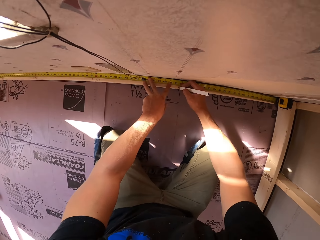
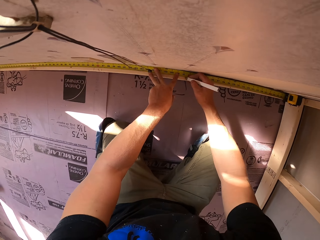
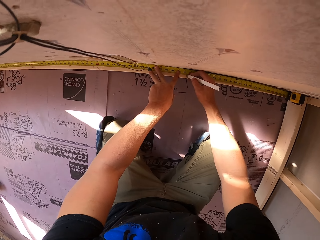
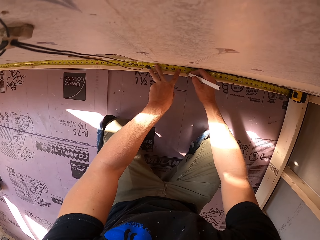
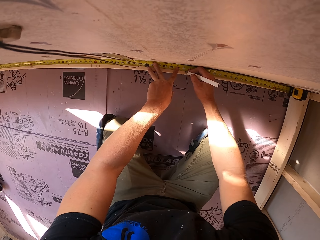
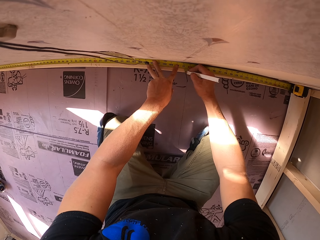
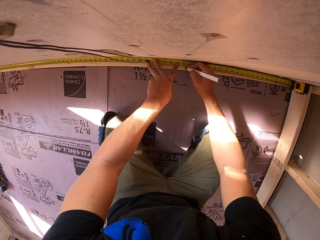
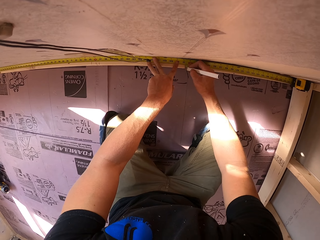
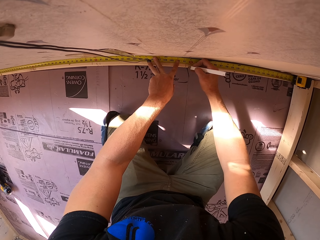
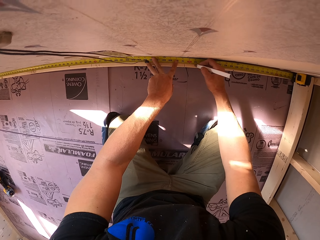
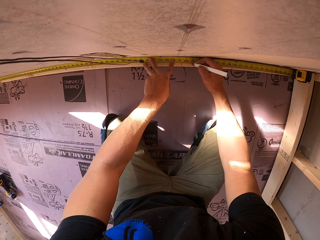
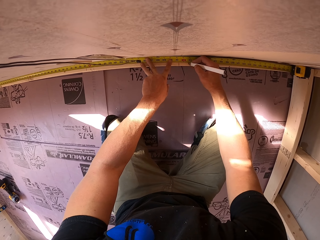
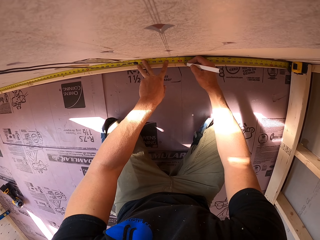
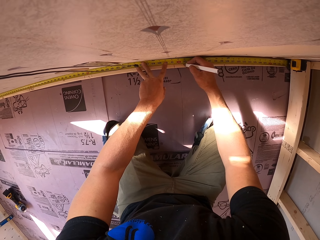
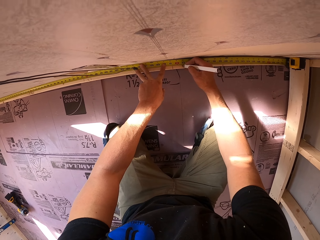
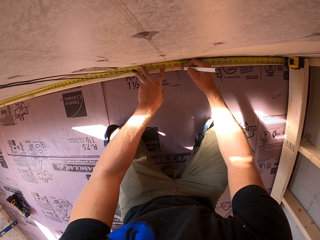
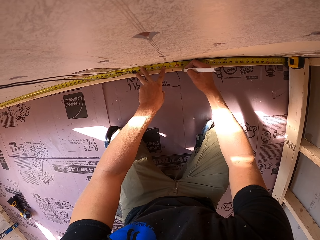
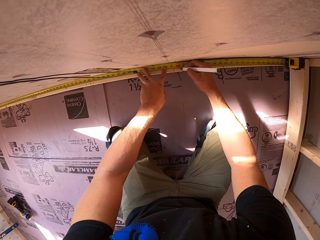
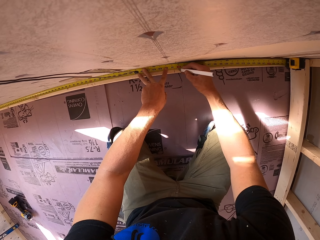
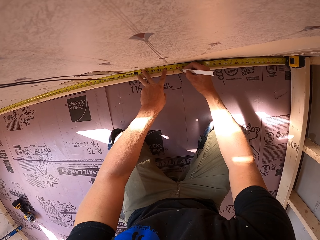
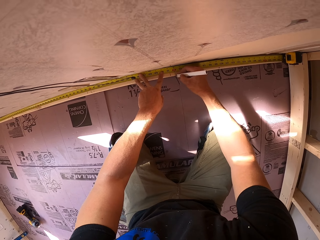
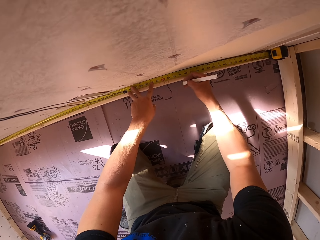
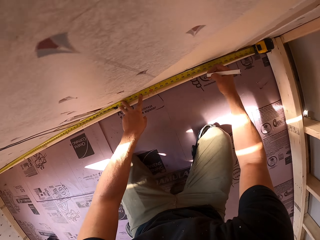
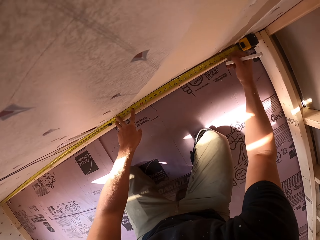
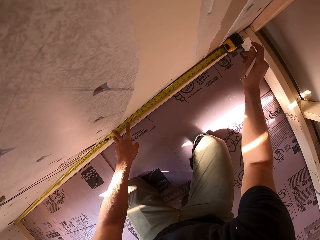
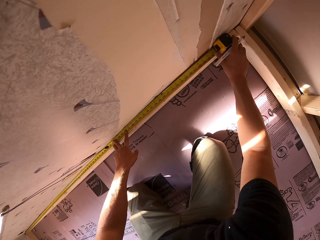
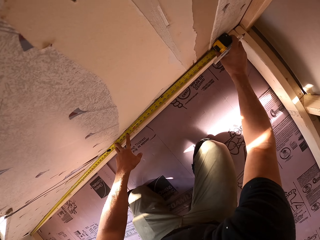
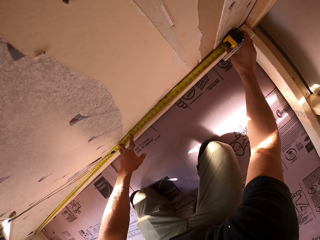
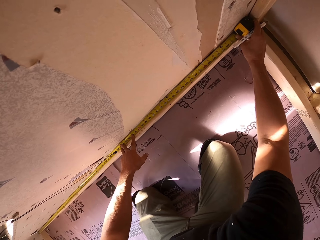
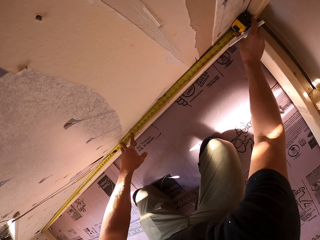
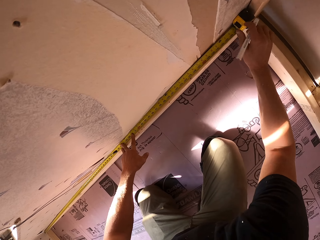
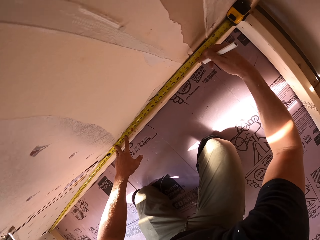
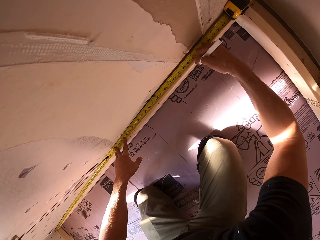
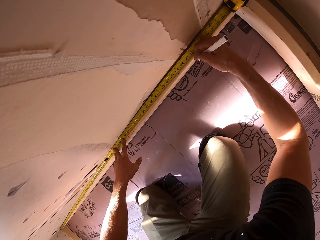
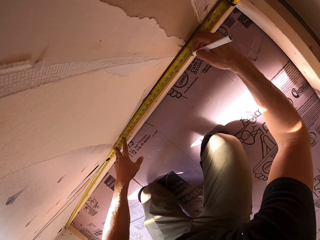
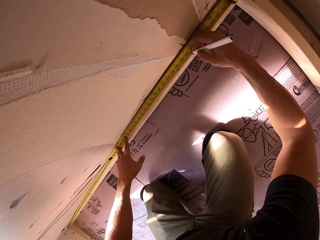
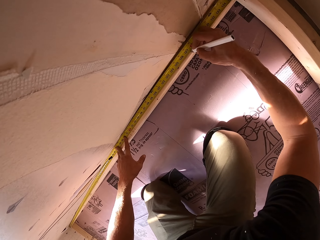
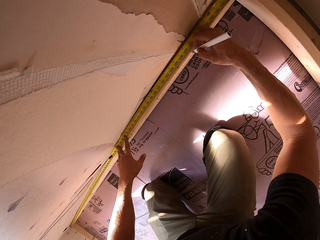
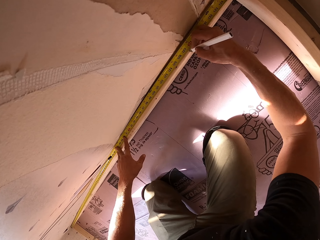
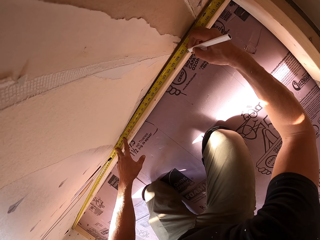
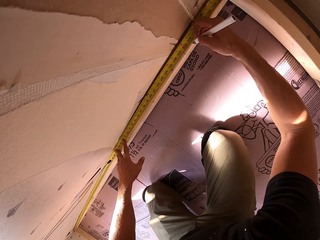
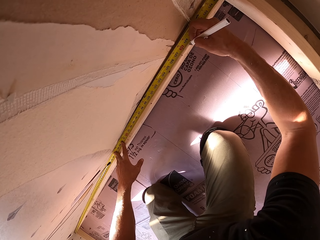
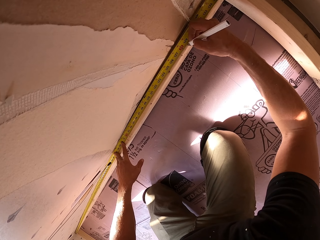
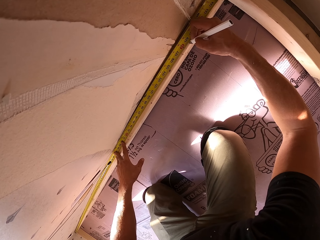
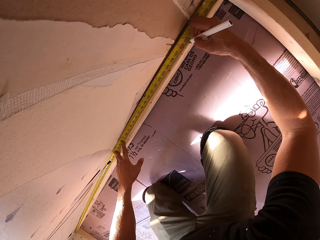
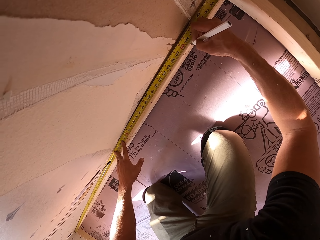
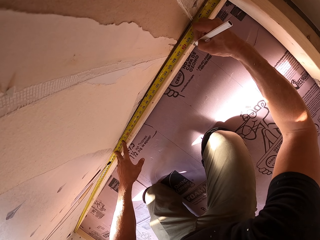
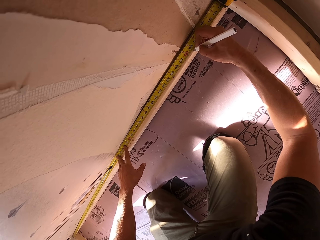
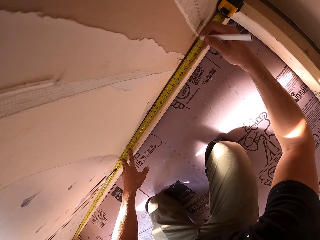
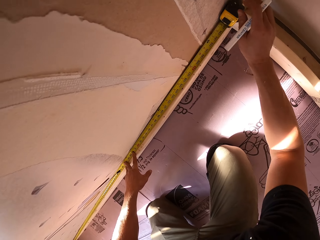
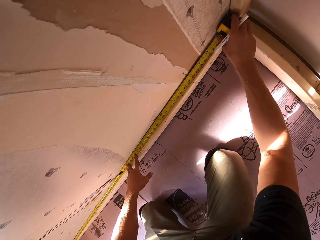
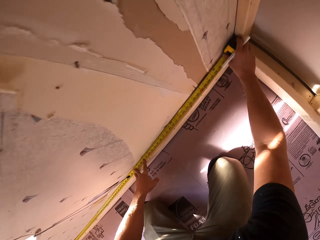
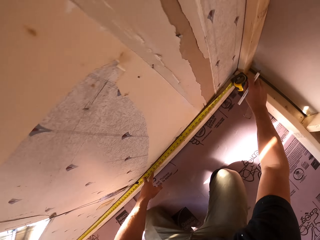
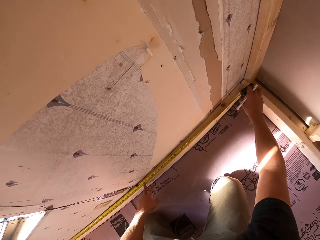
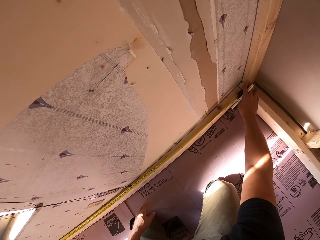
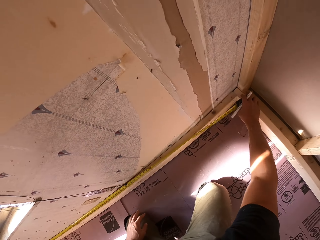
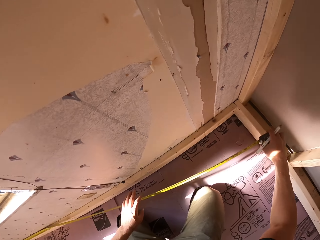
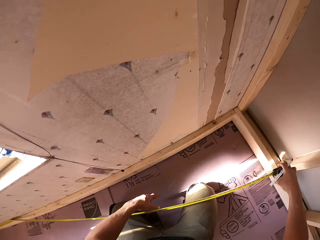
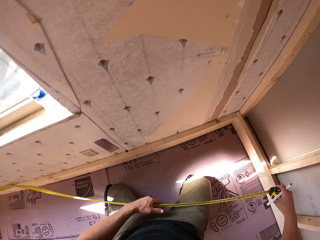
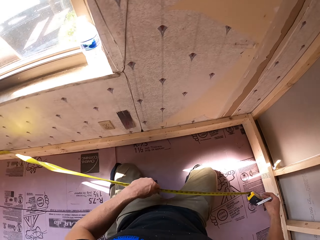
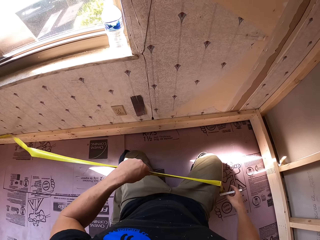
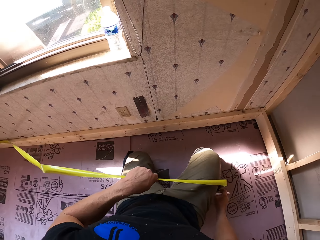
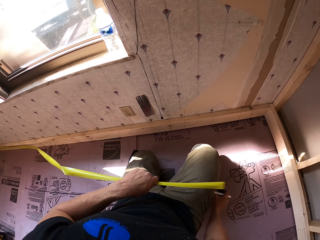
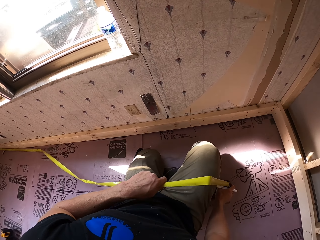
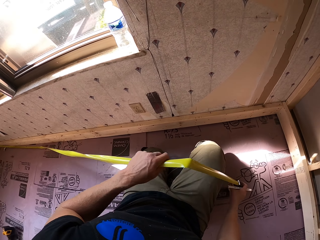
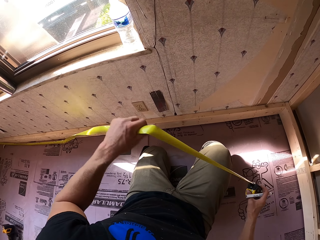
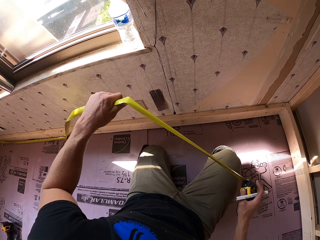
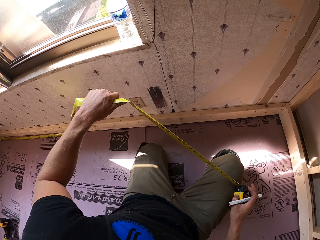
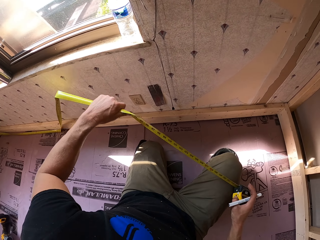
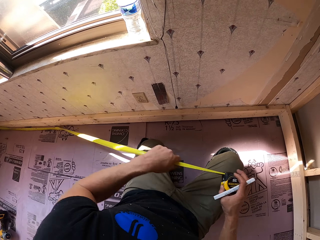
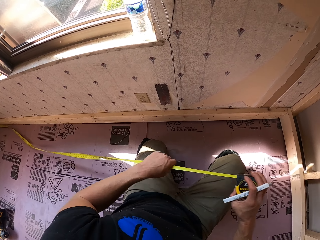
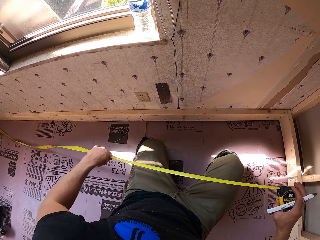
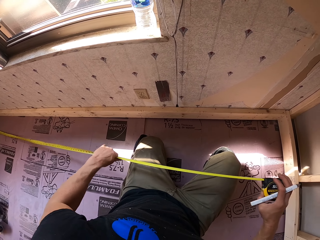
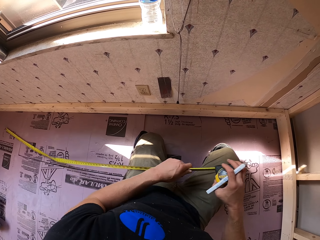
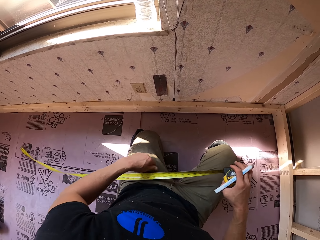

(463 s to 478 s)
The camera wearer writes on the wood. They mark the wood. They mark the wood again. They move the tape measure. They write on the wood. They mark the wood. They pick up the tape measure. They move the tape measure. They close the tape measure.

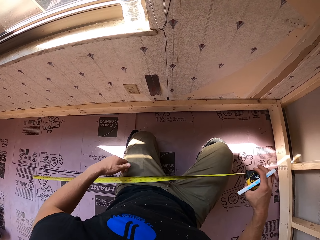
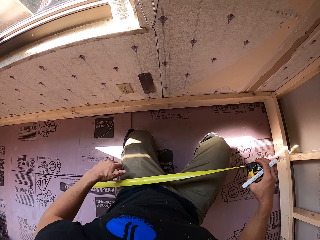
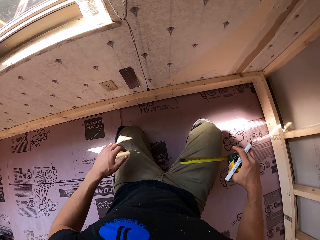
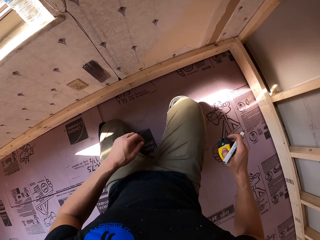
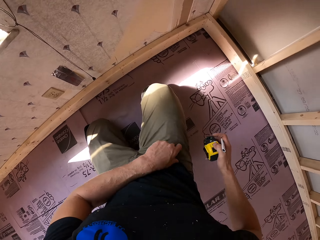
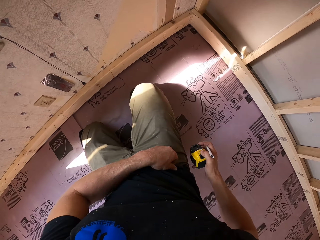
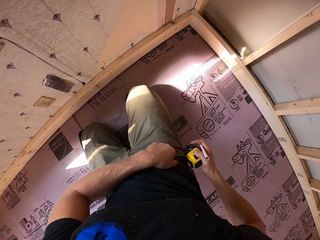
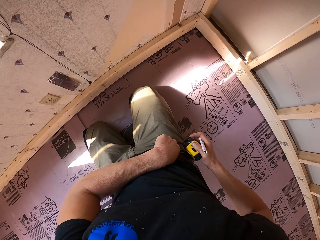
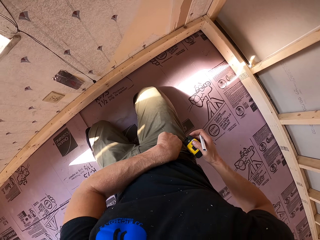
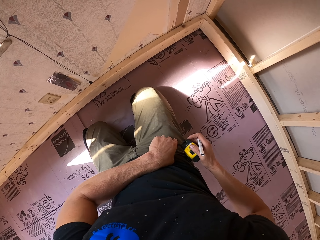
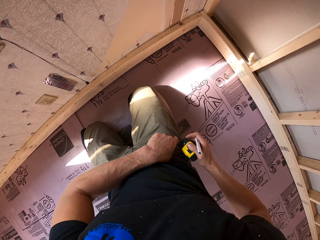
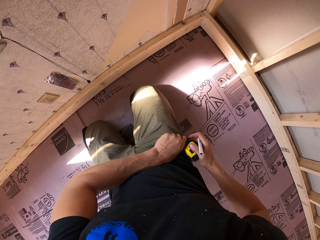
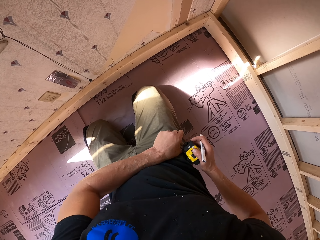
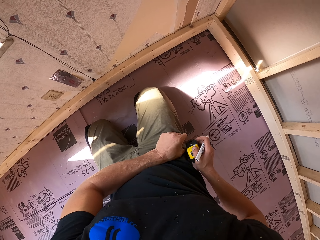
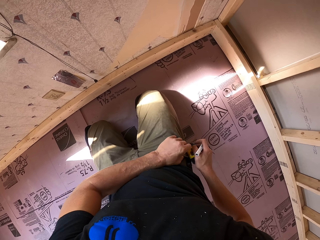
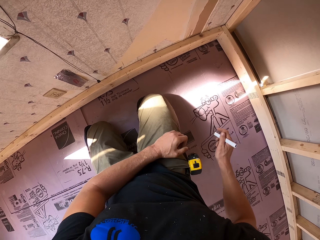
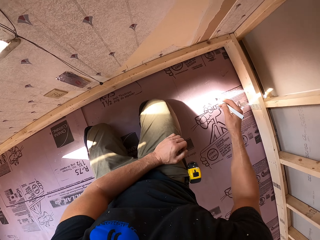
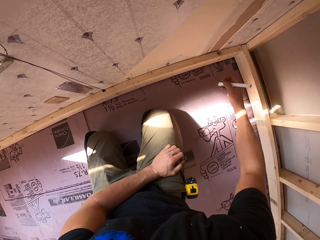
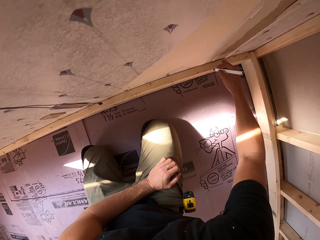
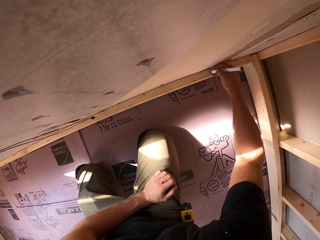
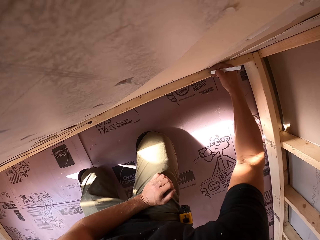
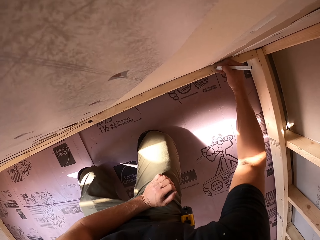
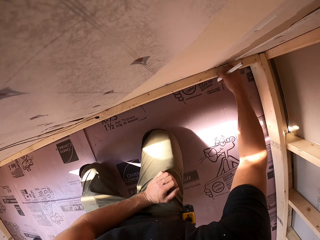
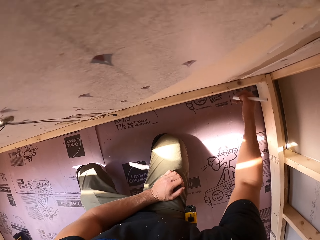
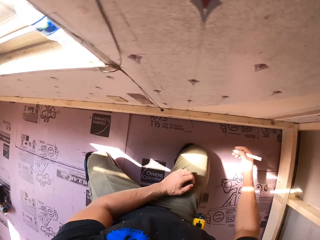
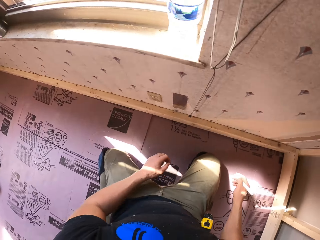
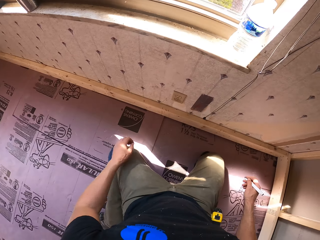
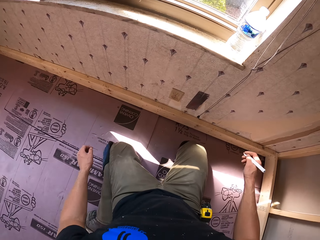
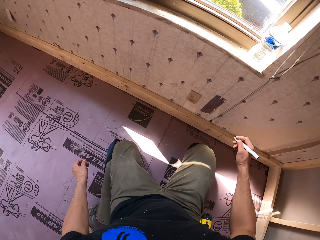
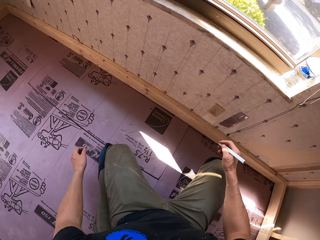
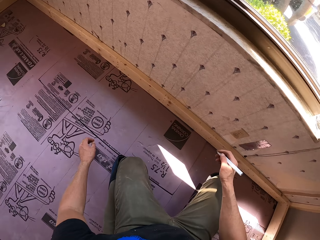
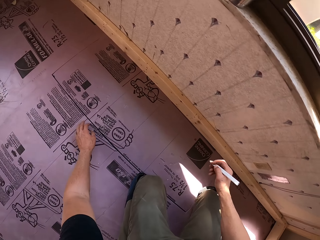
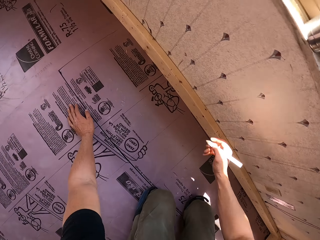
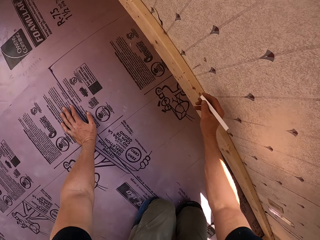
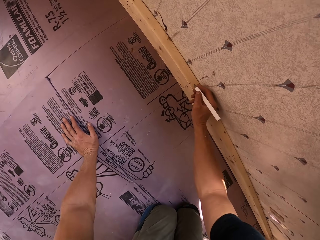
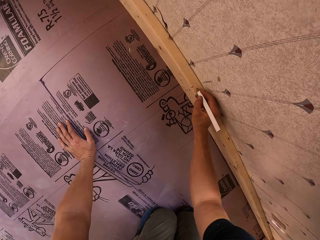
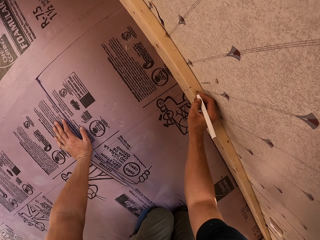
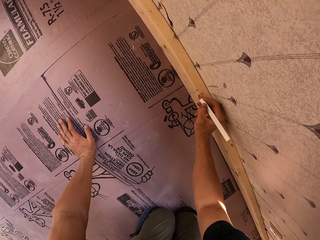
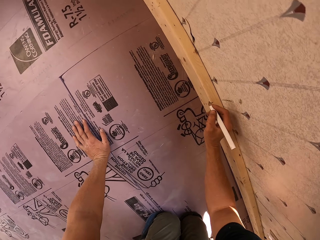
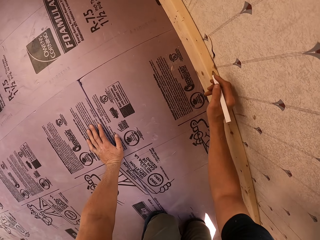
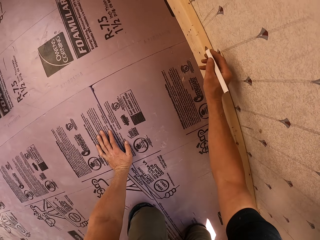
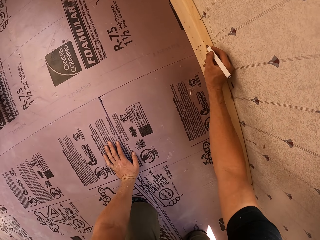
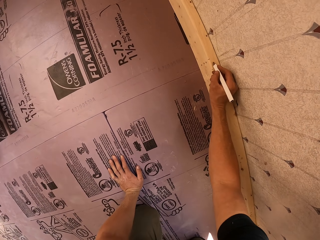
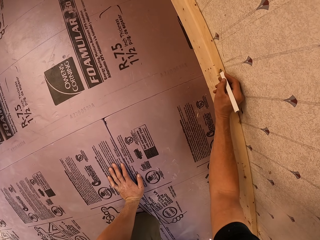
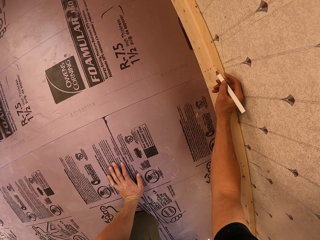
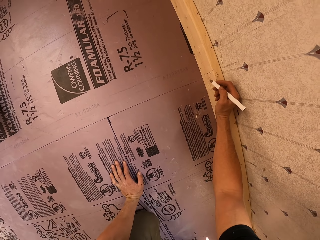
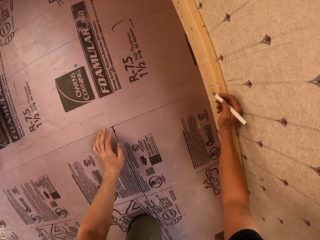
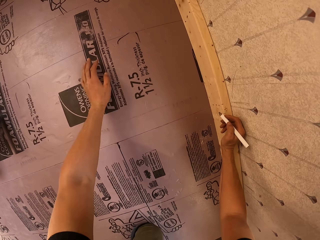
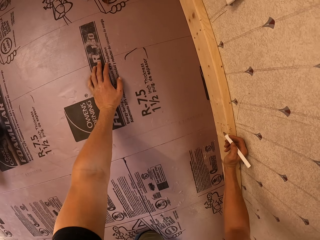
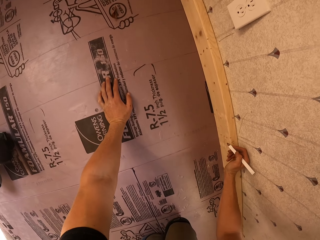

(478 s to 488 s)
The camera wearer hangs the tape measure on the pocket. They write on the wood. They move the legs, and move left. They write on the wood. They mark the wood.
